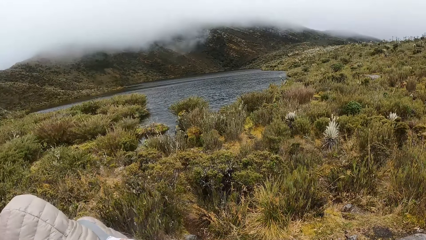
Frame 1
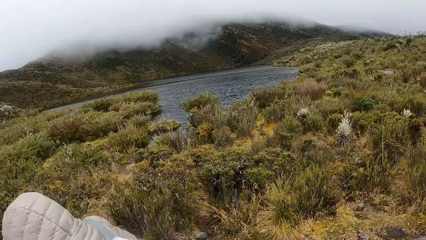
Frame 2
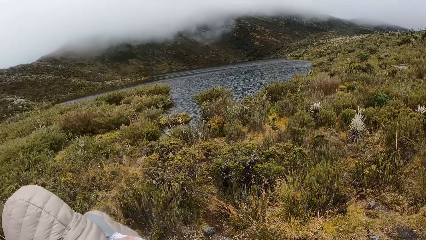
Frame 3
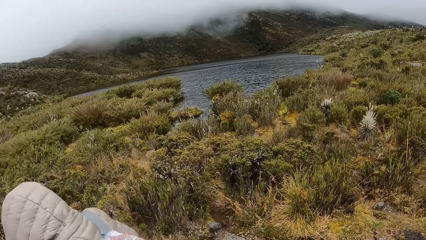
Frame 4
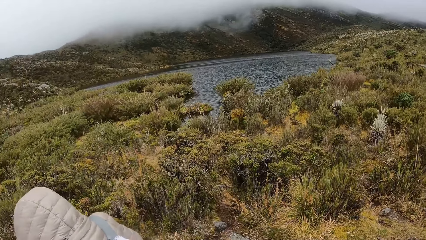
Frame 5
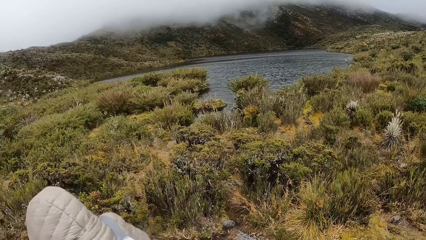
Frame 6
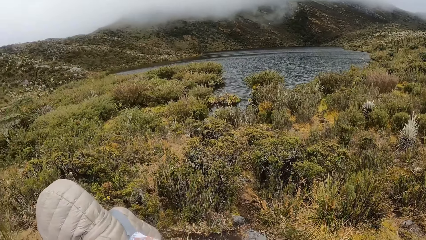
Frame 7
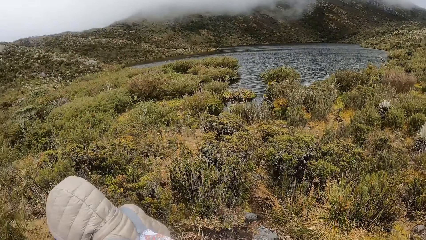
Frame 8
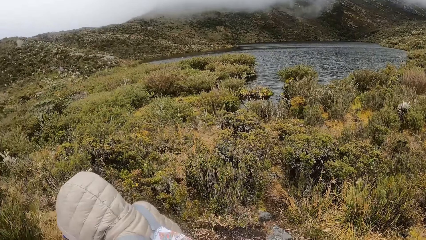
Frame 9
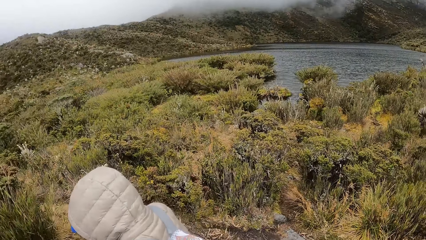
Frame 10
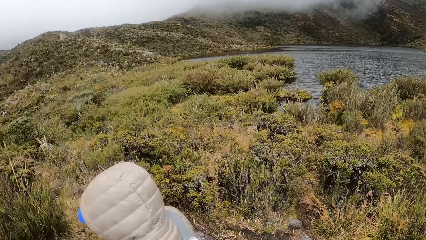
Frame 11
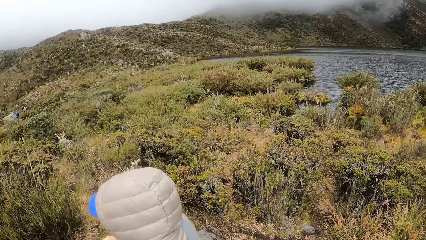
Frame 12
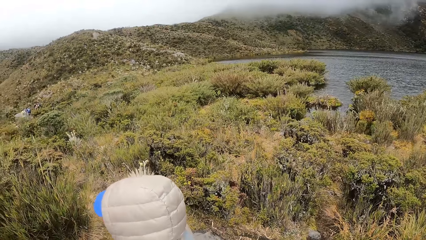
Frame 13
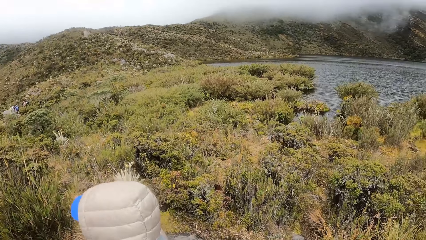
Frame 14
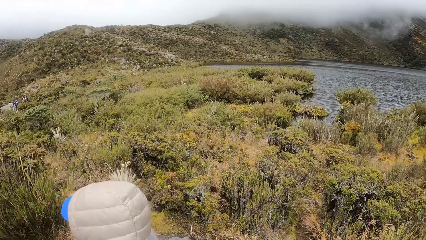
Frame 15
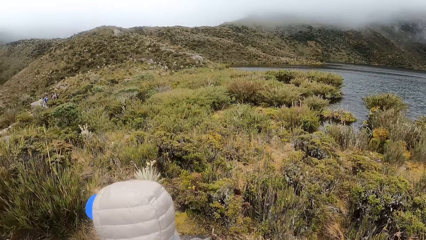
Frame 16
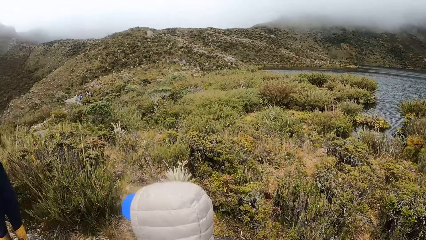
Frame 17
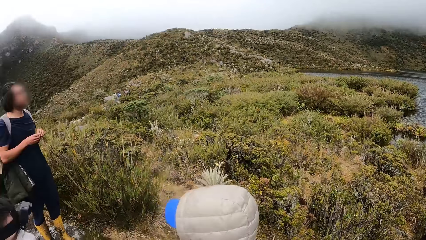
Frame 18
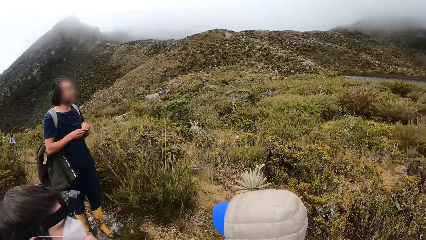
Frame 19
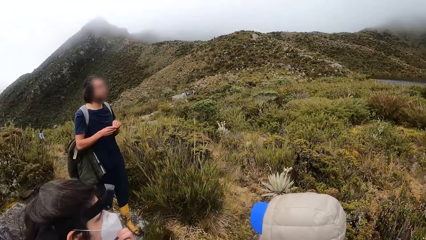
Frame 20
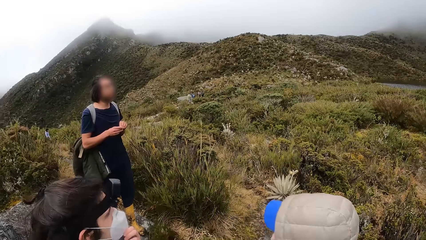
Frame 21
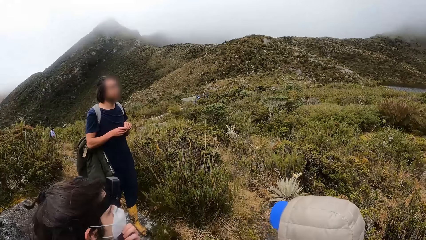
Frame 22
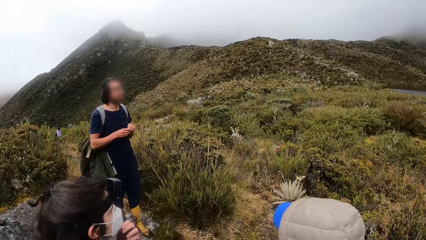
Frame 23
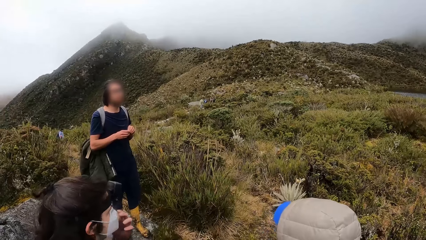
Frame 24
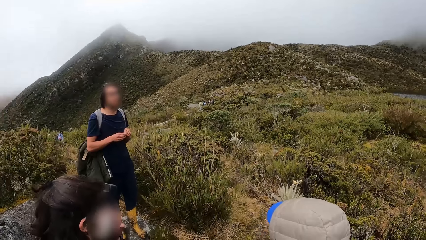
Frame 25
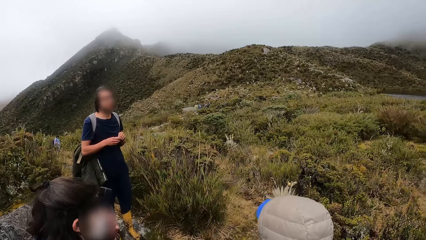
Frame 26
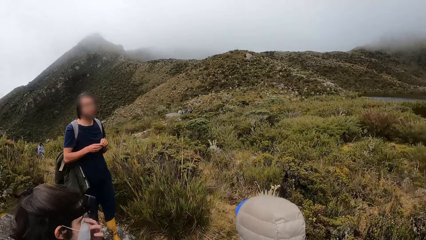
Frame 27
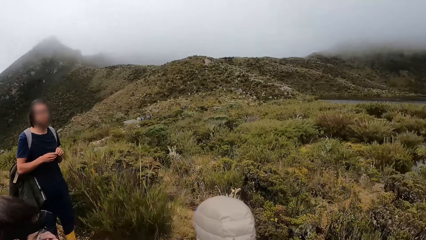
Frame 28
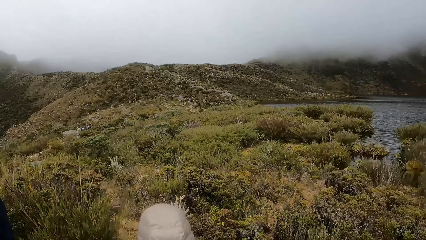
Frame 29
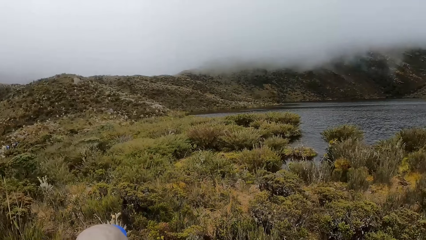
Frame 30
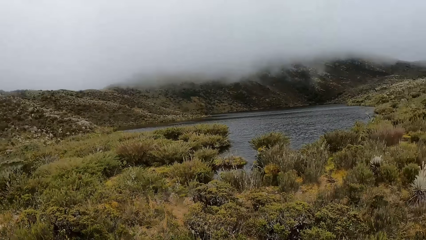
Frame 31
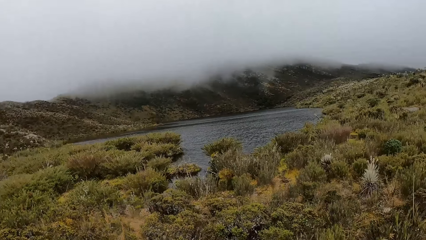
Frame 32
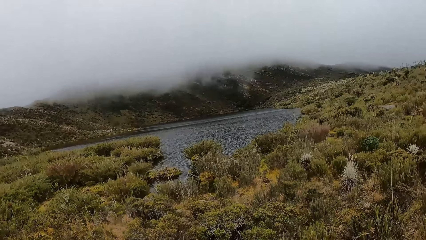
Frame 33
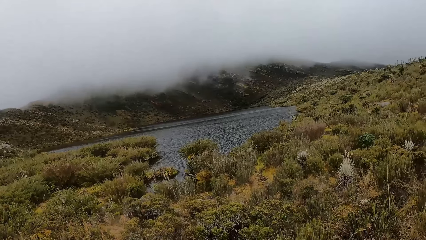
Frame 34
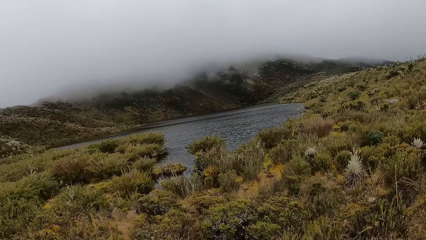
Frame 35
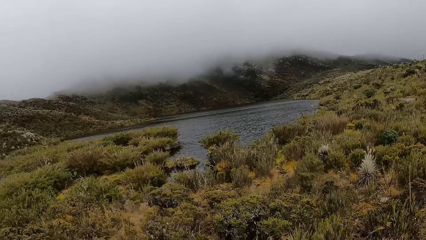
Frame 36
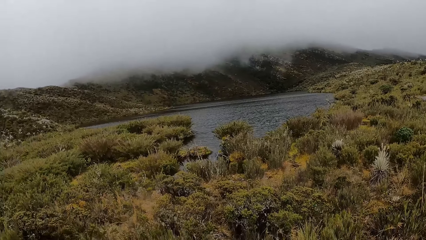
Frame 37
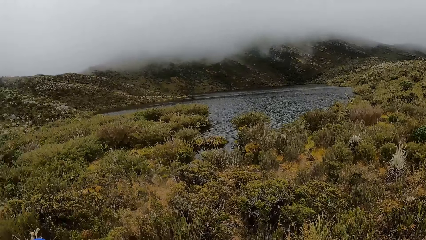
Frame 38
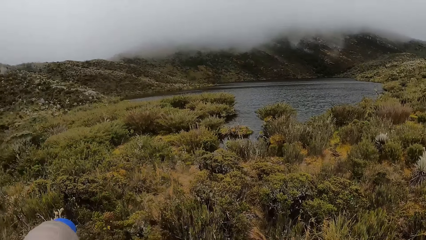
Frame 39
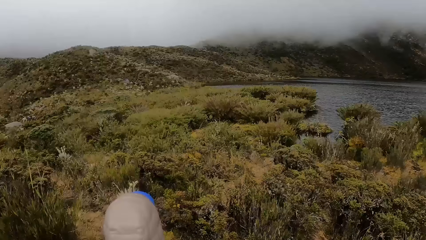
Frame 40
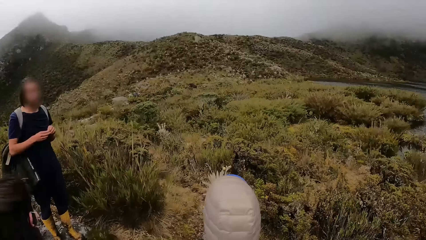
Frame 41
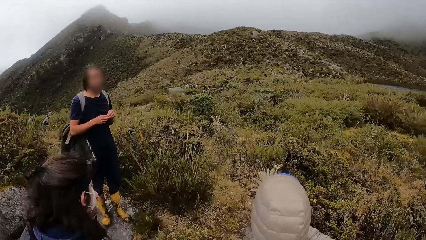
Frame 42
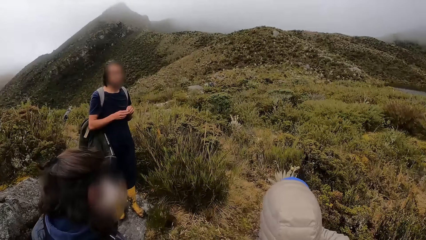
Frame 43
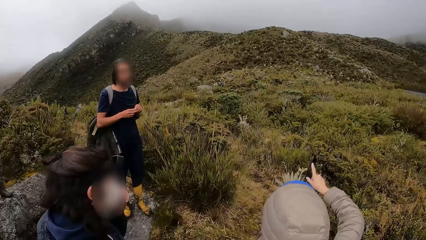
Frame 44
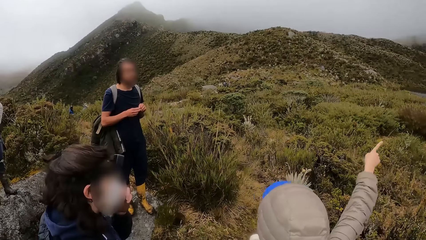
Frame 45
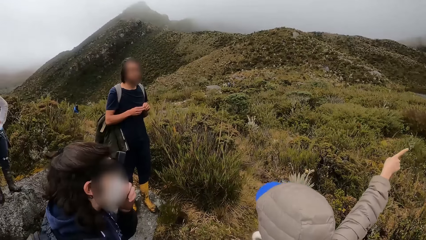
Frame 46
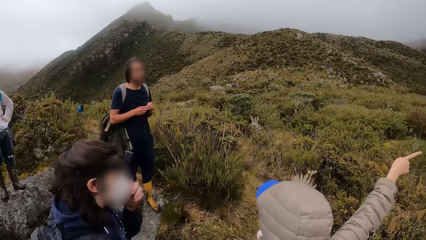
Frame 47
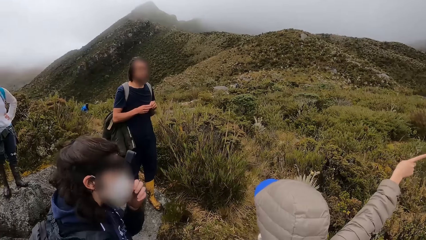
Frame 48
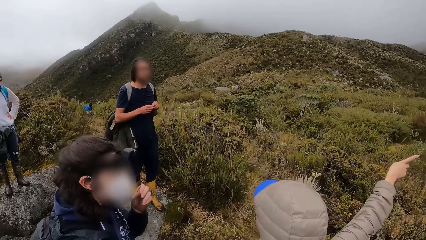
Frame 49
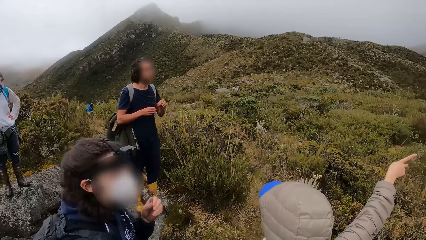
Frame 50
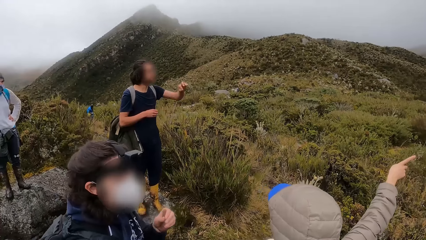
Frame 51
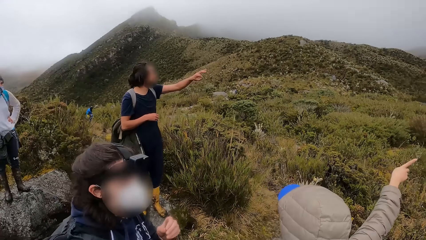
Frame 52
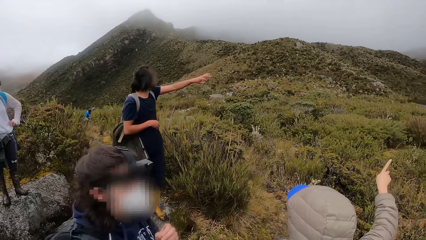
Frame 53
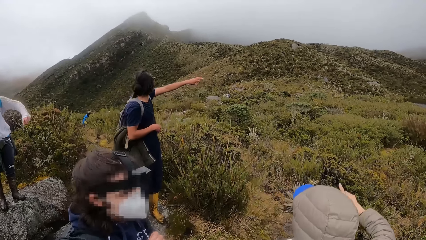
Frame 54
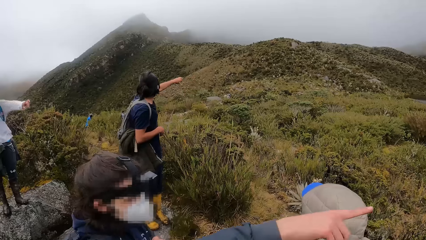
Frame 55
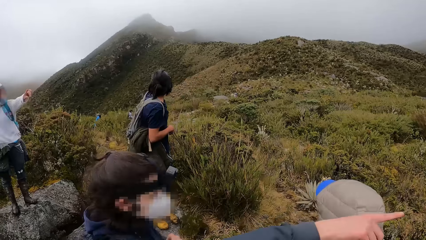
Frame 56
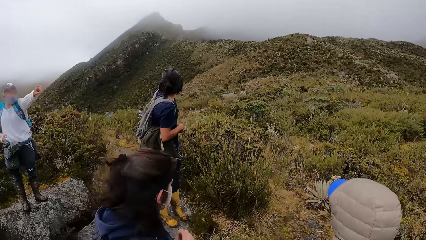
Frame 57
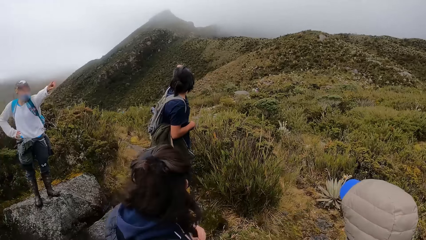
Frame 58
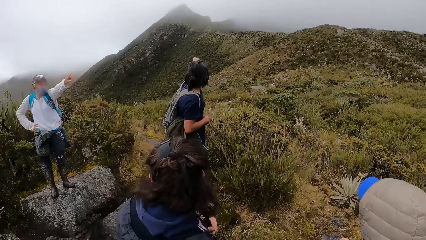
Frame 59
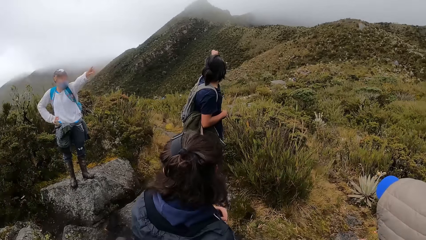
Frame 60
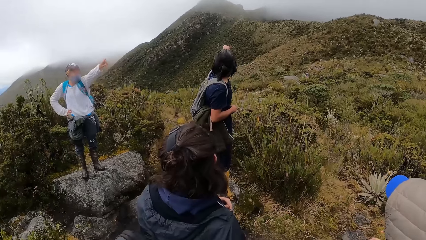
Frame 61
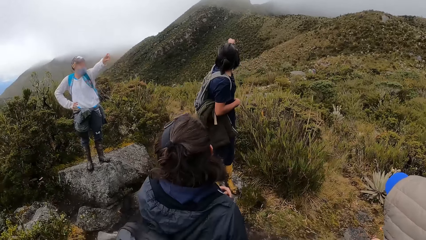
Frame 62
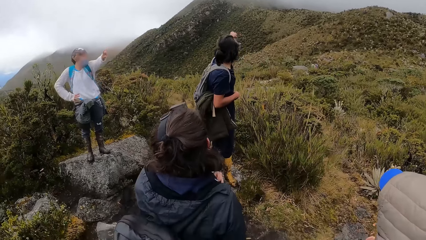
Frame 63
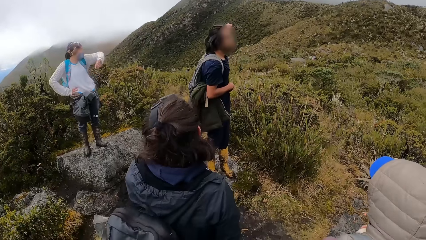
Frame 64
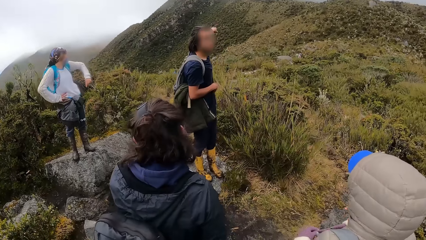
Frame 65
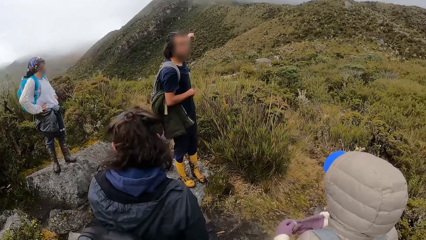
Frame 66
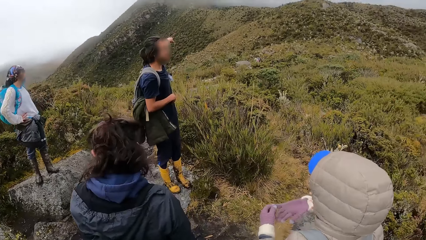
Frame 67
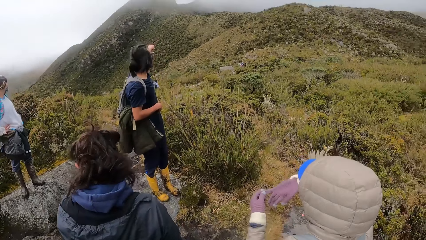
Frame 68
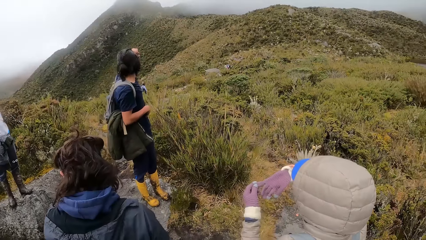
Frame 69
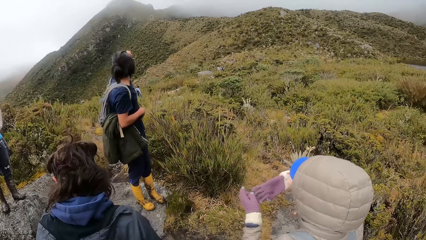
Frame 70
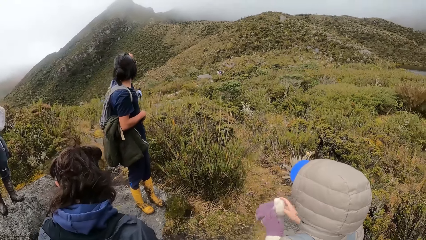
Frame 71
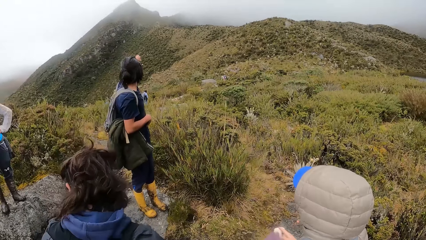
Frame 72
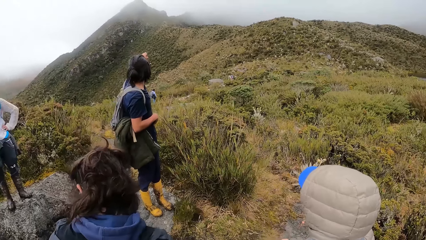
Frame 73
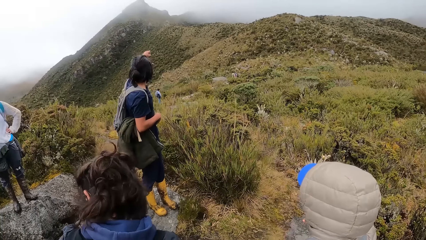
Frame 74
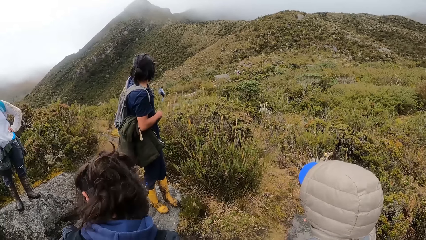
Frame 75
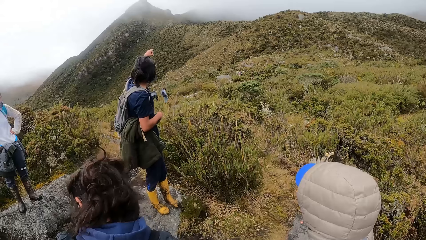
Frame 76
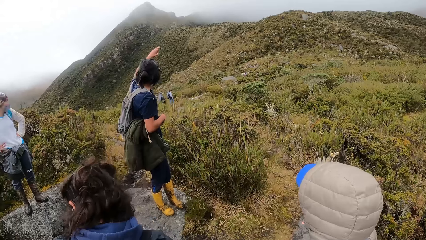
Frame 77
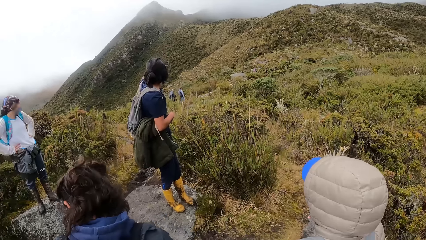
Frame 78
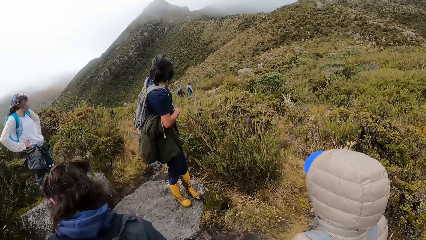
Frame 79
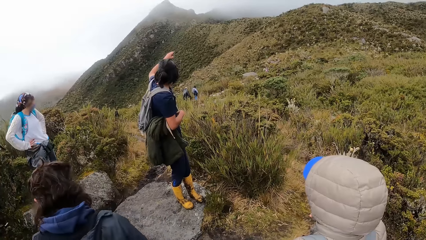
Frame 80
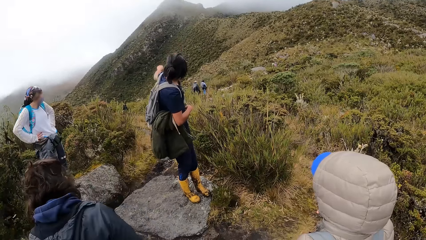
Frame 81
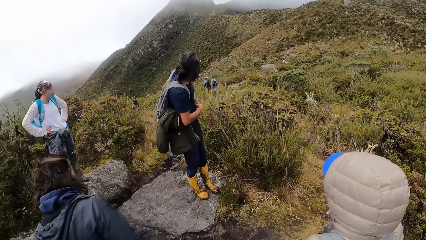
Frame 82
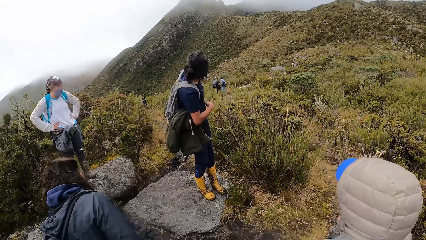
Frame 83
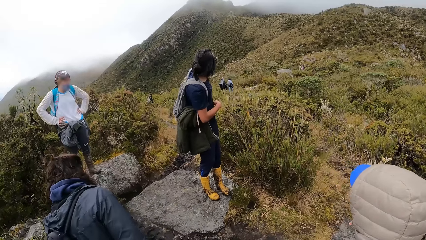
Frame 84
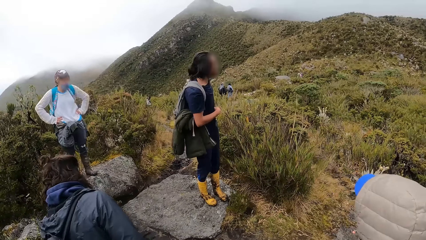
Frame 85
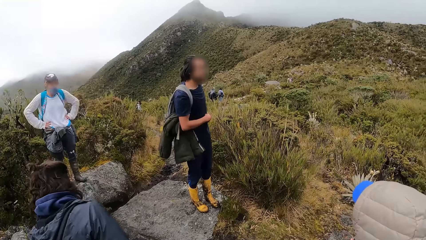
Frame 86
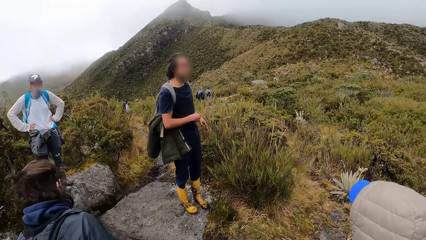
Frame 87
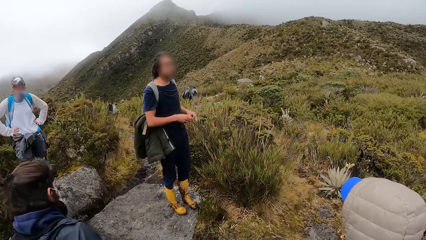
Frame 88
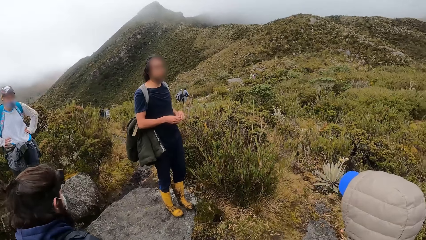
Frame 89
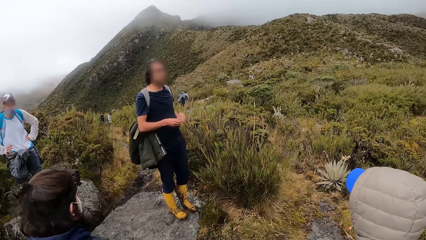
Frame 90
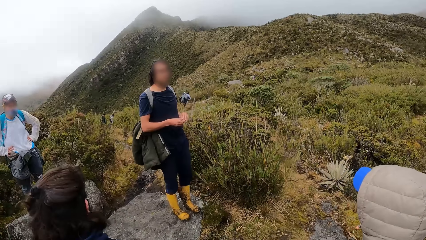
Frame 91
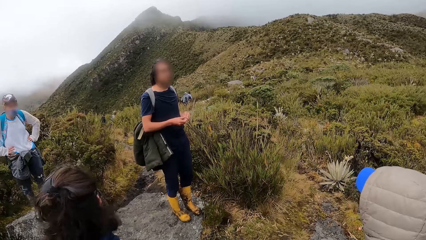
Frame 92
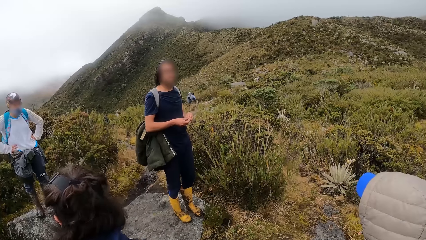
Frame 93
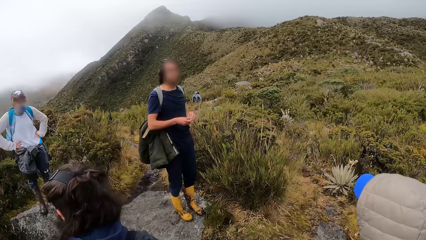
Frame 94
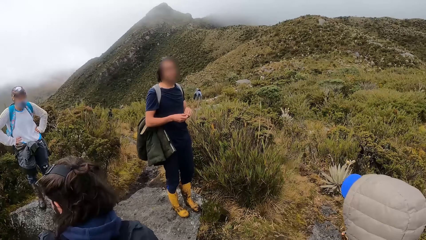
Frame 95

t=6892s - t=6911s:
A person talks to a second person and a third person. A fourth person talks to the second person, the third person and the first person. The second person talks to the fourth person, the third person and the first person.
